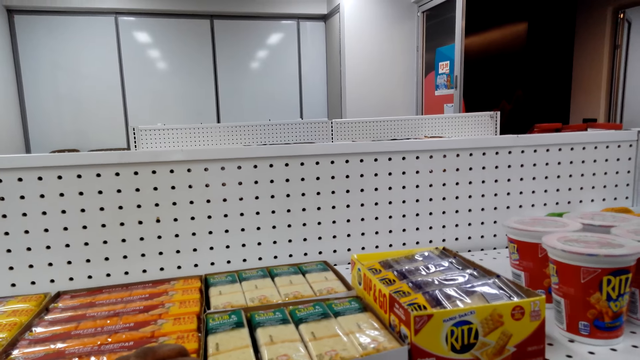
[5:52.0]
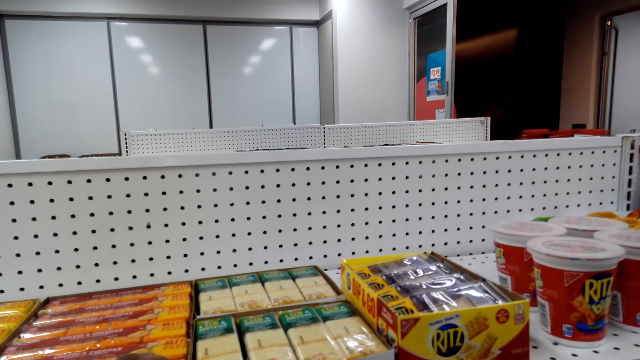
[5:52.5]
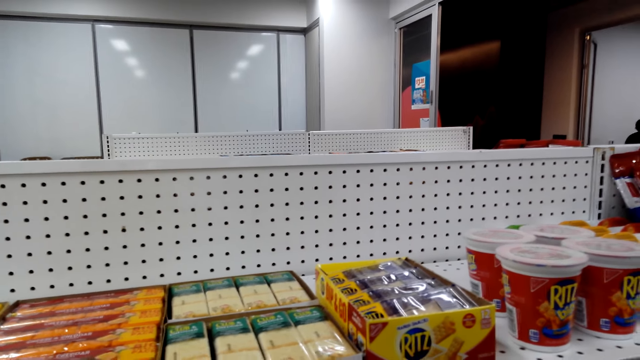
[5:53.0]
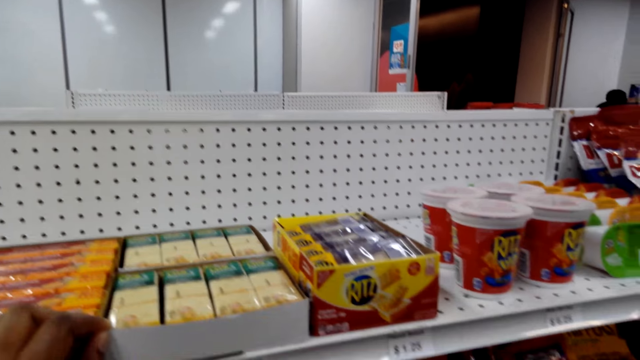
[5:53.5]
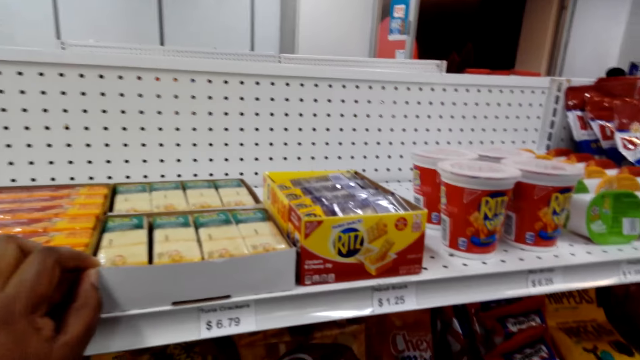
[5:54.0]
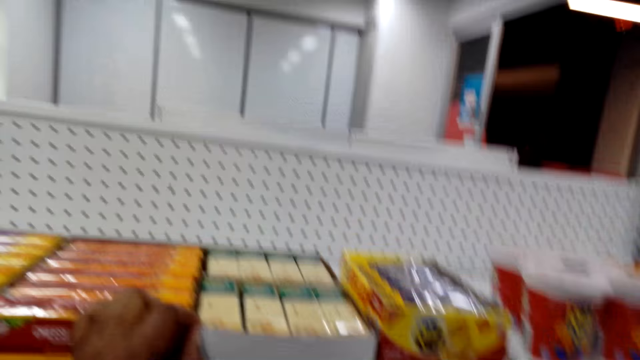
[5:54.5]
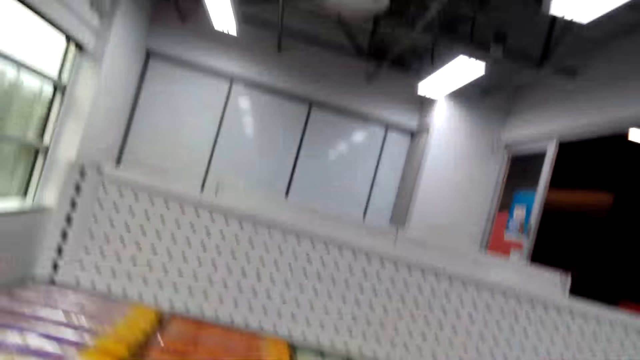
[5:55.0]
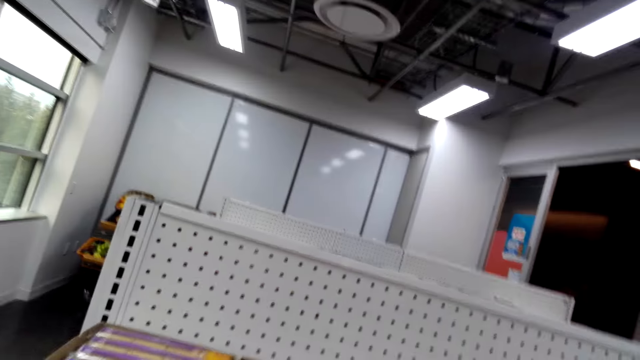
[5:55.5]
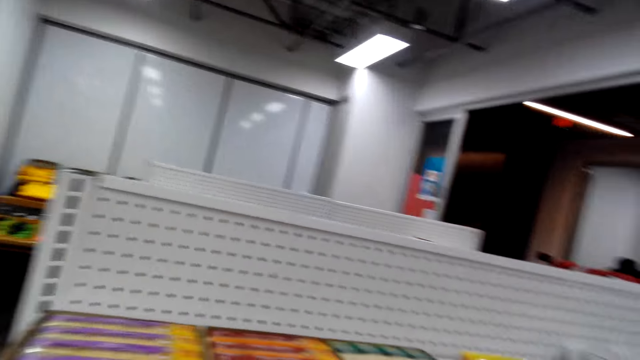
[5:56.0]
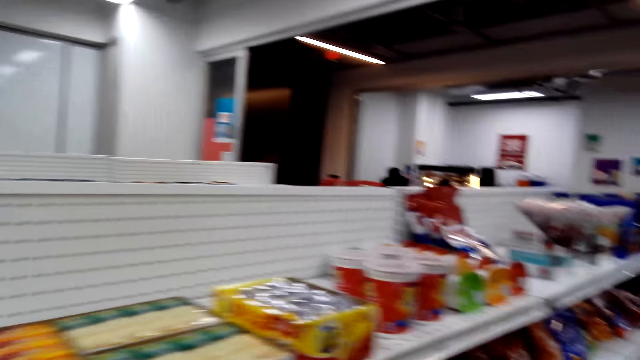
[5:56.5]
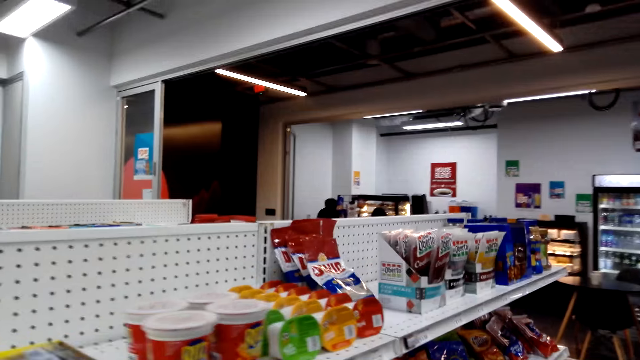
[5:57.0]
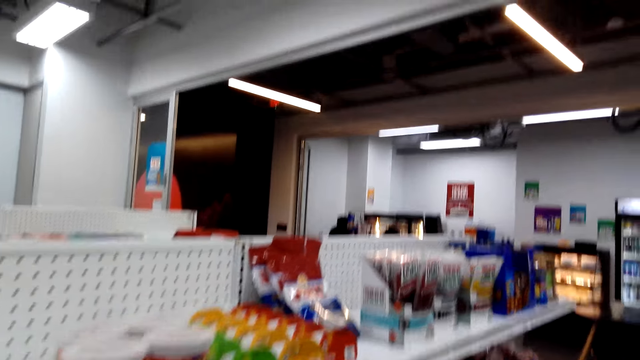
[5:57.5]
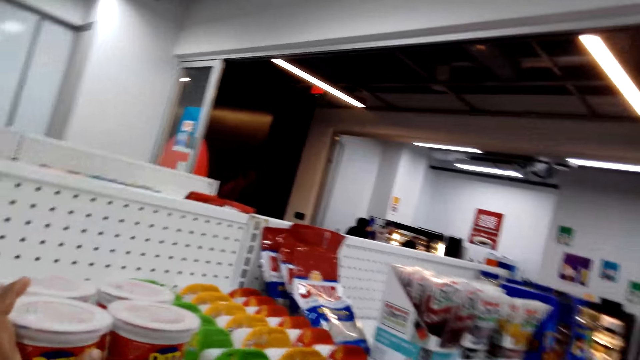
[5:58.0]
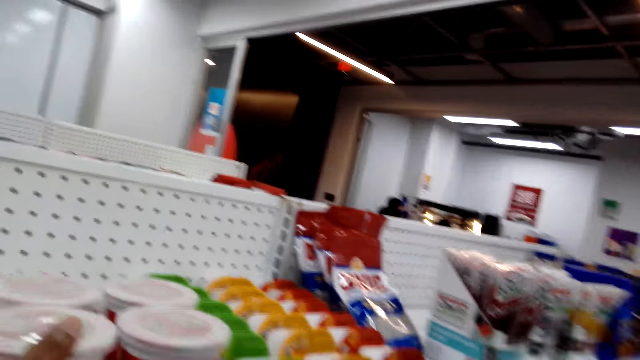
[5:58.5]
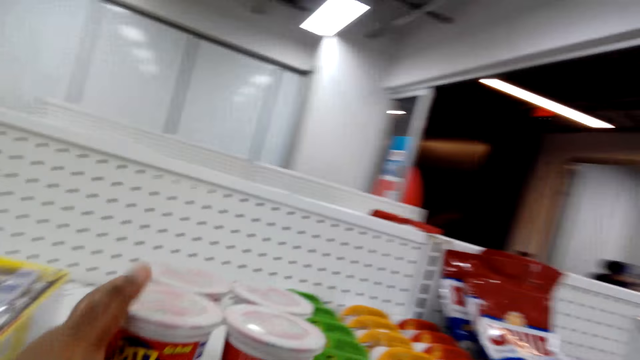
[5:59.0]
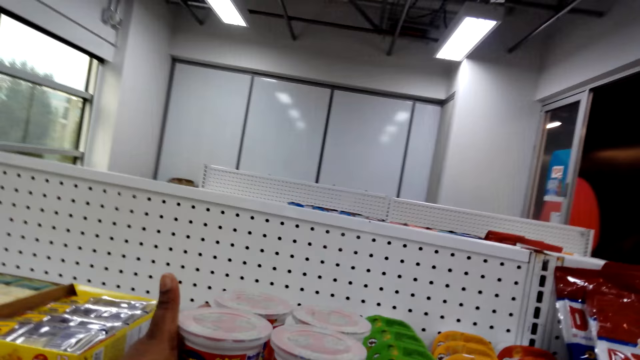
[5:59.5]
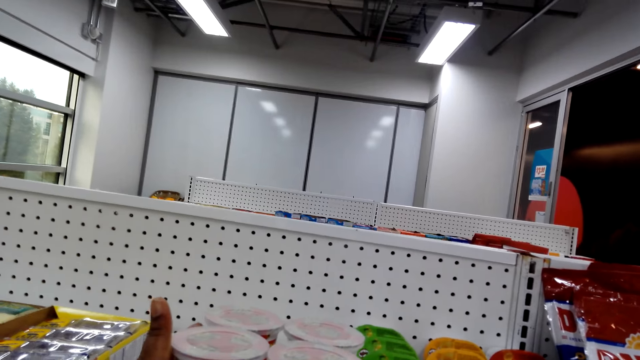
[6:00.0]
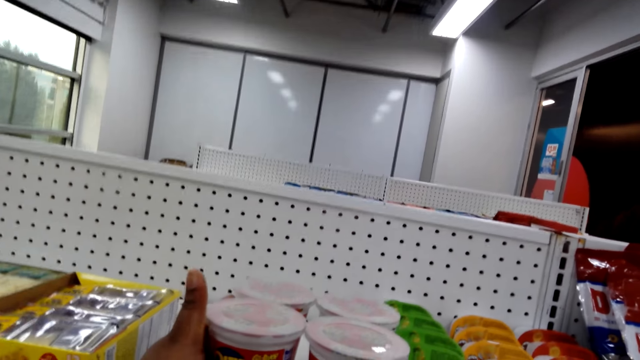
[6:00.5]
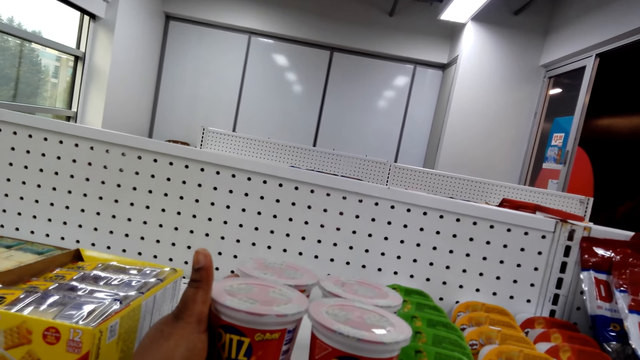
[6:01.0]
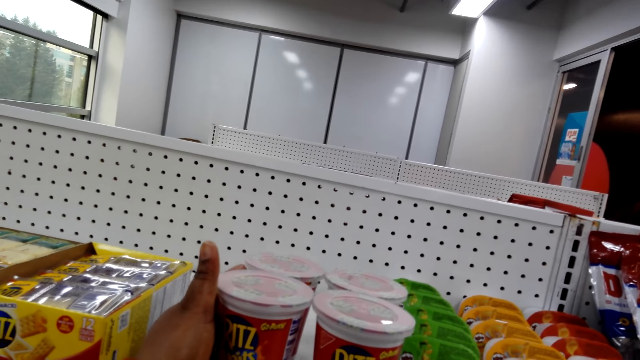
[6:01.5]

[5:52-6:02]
The camera wearer touches the upper shelf with the left hand. They hold the shelf. They walk around, stop walking and touch a tin.

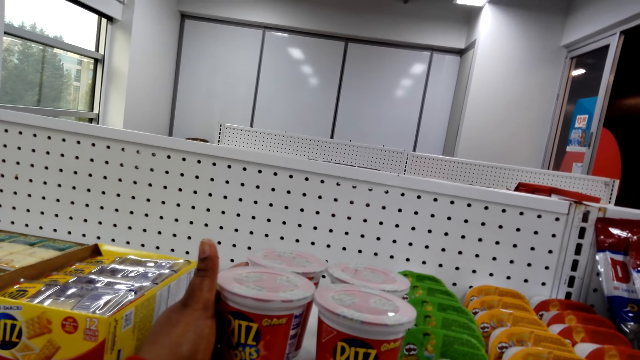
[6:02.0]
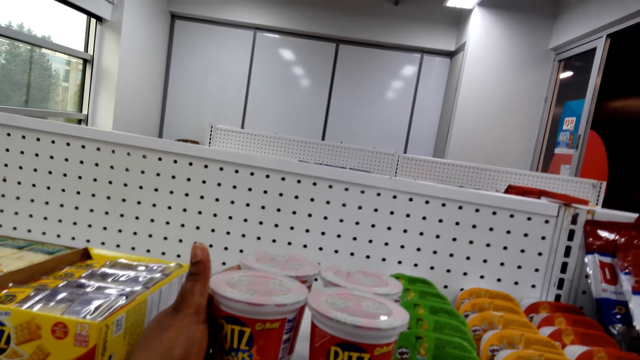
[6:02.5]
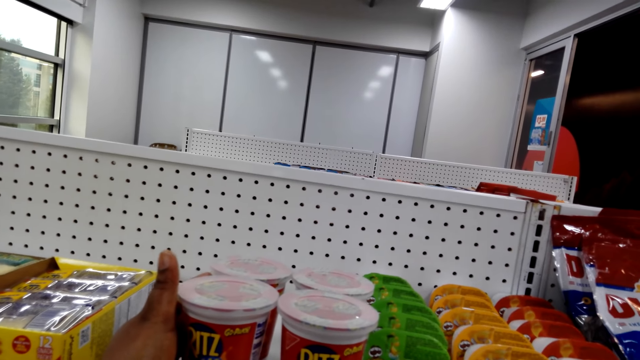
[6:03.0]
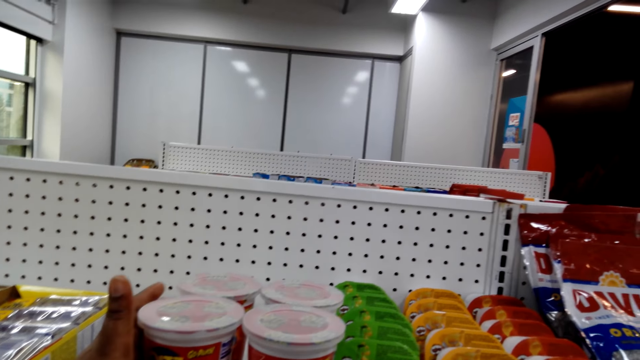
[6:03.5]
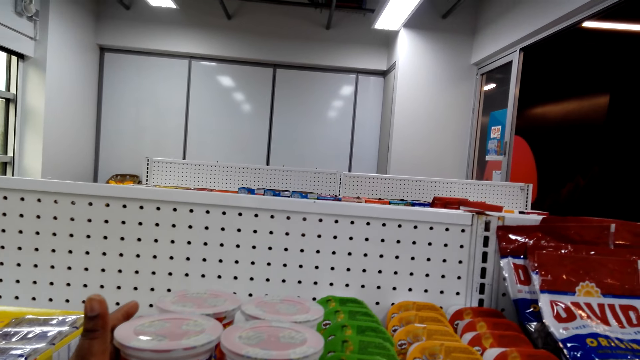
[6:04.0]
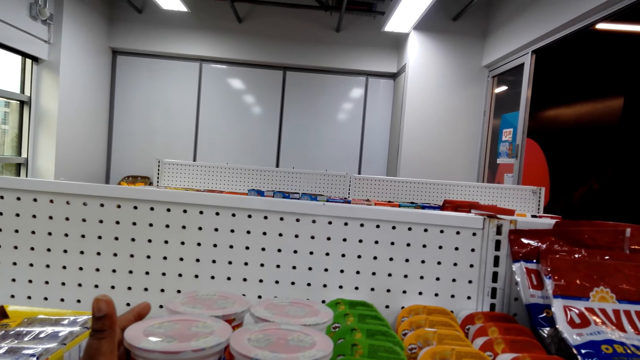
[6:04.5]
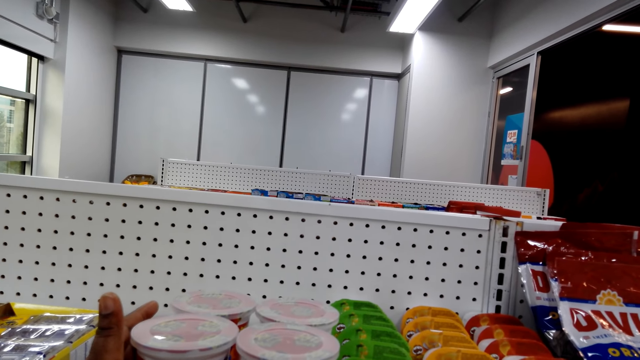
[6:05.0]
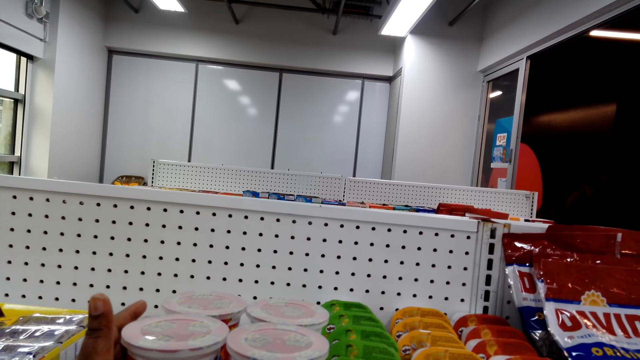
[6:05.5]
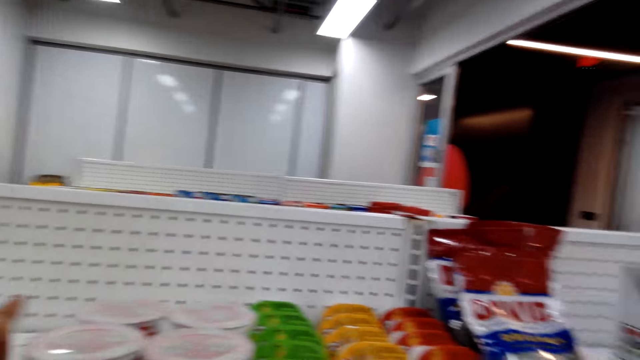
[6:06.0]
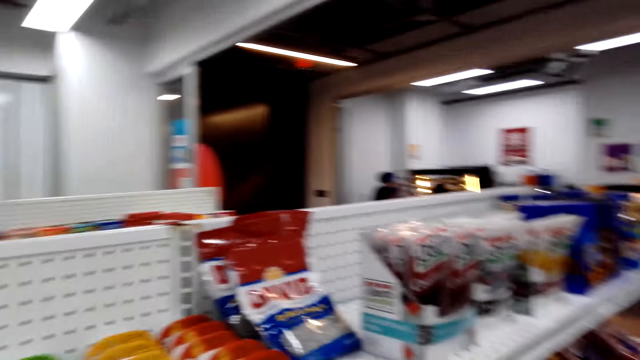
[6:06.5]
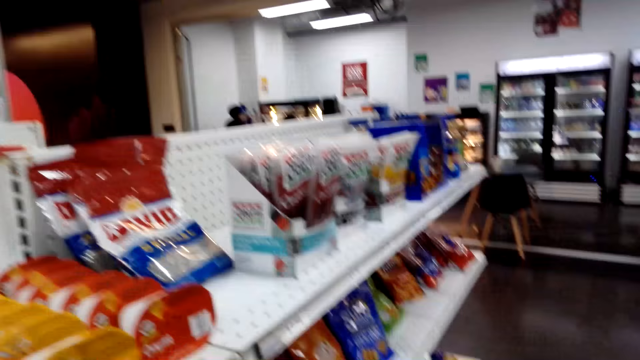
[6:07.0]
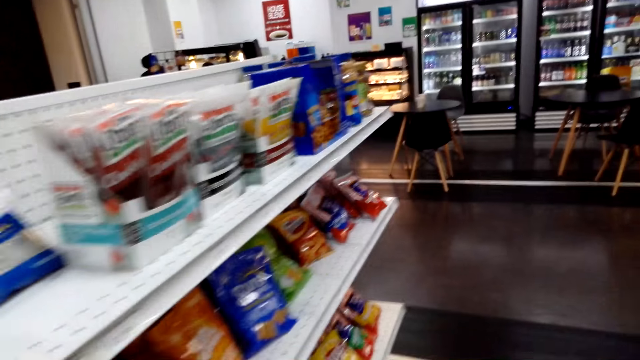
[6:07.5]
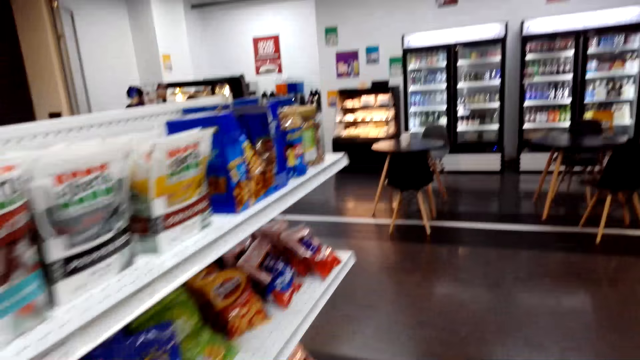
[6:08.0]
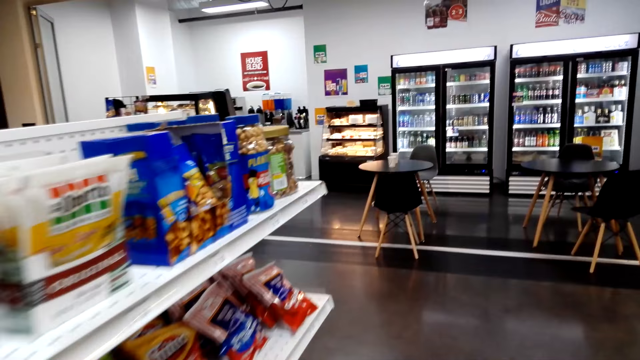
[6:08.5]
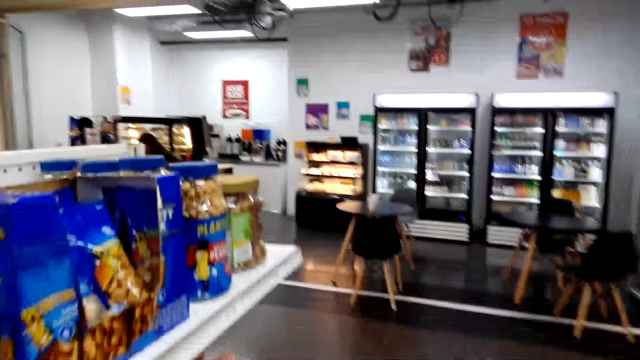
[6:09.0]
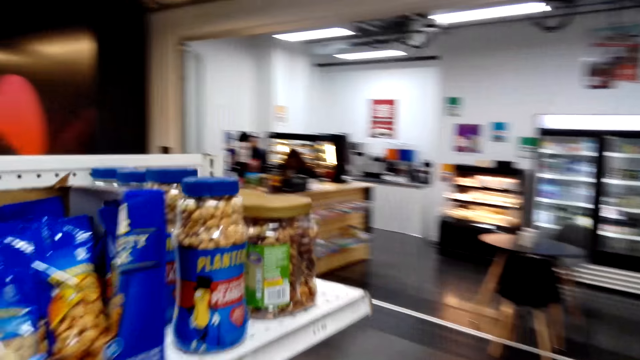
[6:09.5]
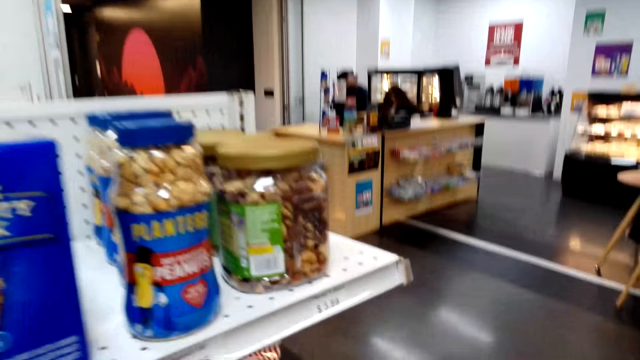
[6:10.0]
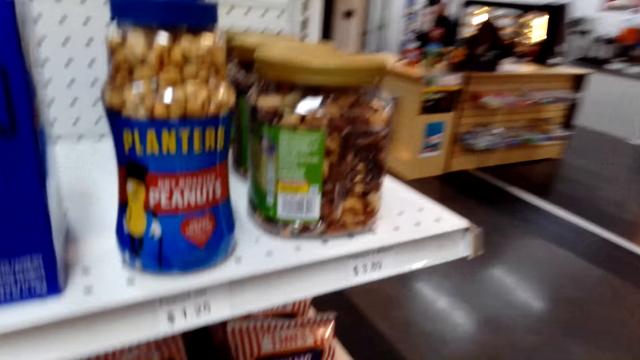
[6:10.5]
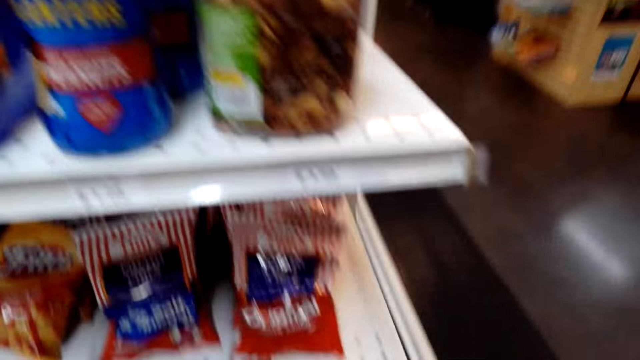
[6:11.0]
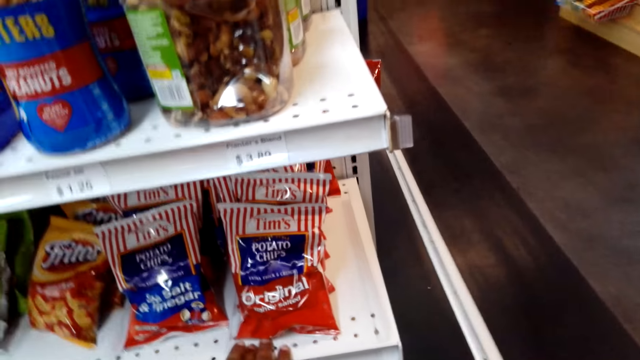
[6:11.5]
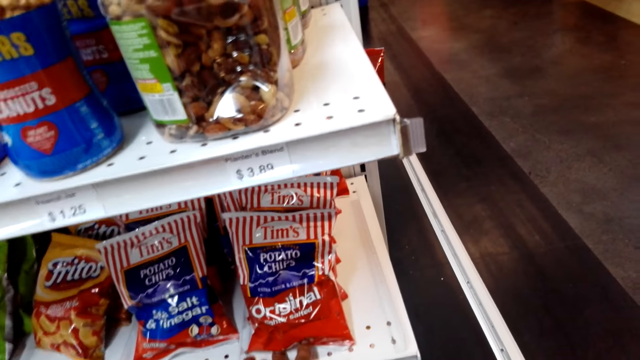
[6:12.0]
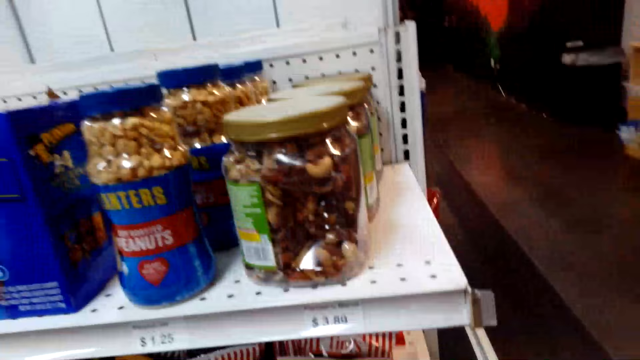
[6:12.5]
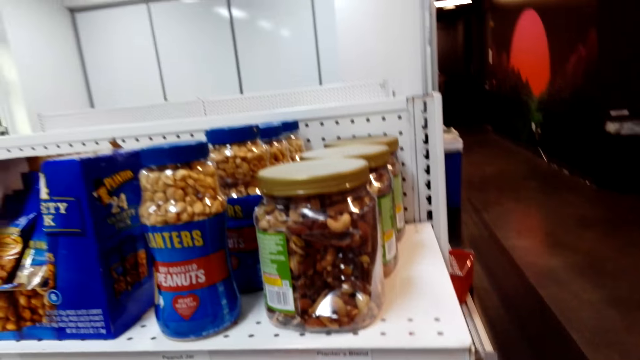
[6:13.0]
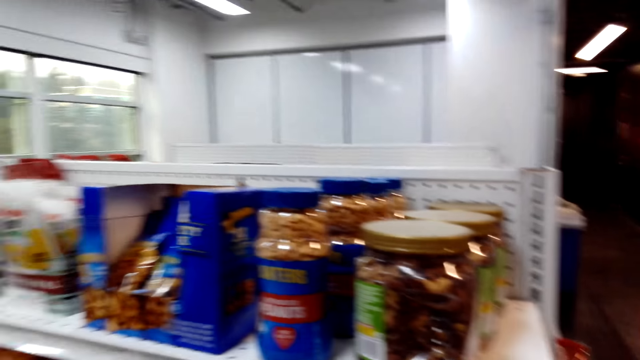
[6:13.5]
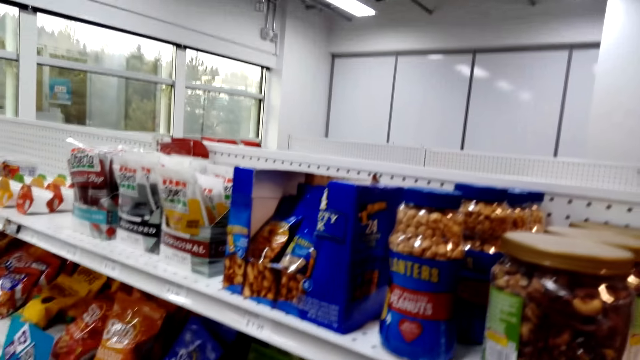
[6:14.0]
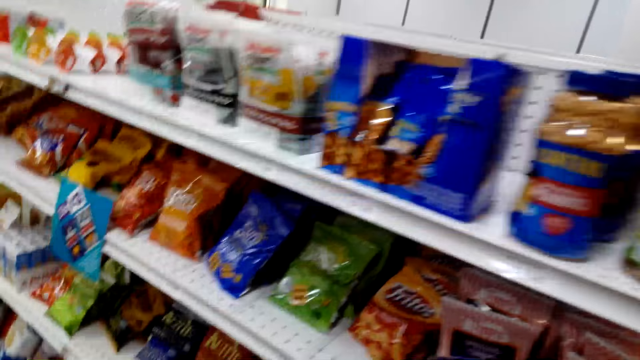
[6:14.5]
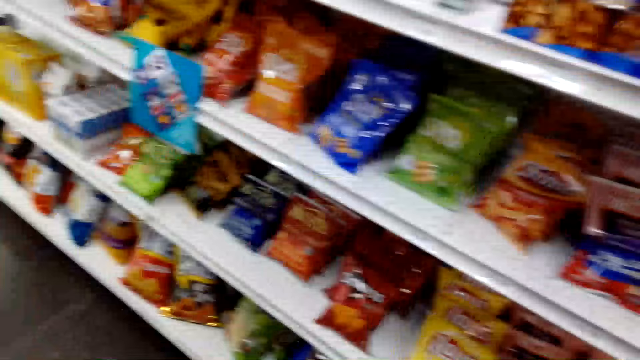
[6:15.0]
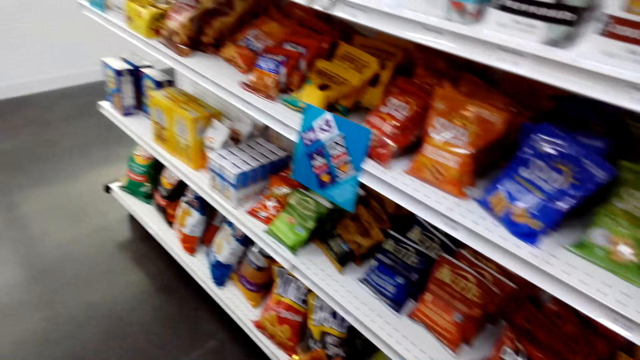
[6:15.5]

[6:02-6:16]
The camera wearer holds a container of something. They look at the tin. They walk around and stop at the peanuts shelf. They touch the potato chips paper. They get up.
